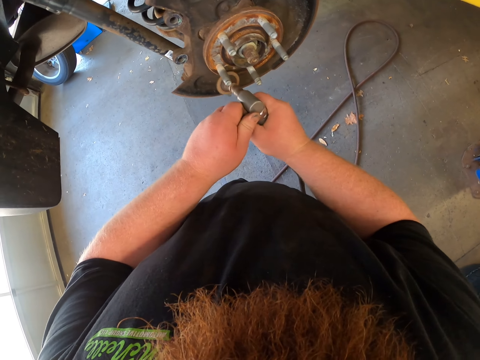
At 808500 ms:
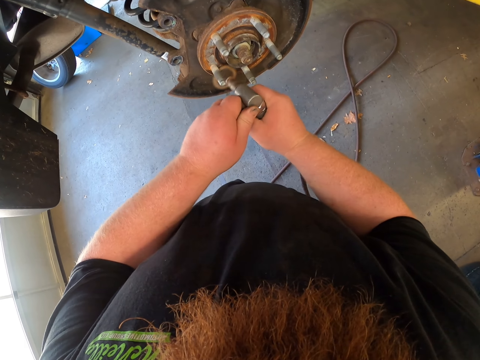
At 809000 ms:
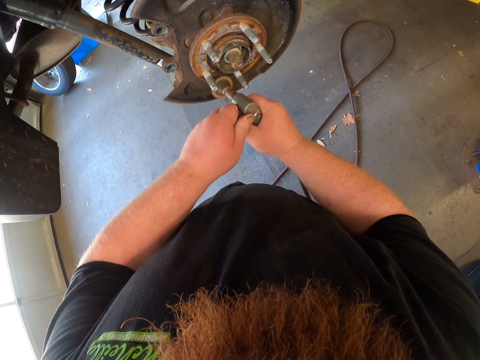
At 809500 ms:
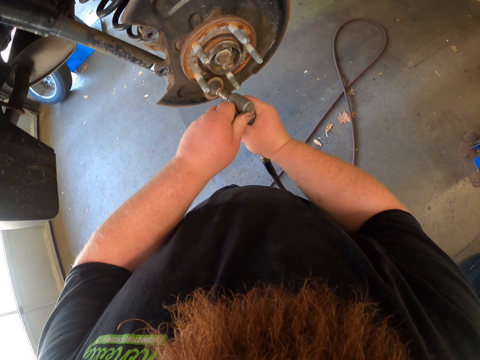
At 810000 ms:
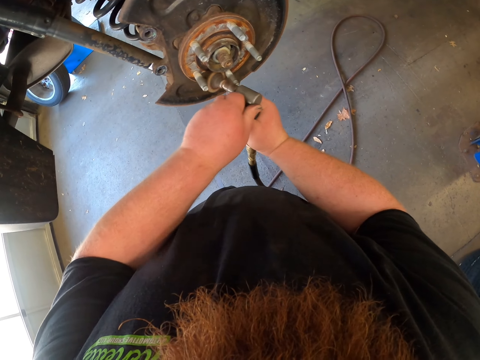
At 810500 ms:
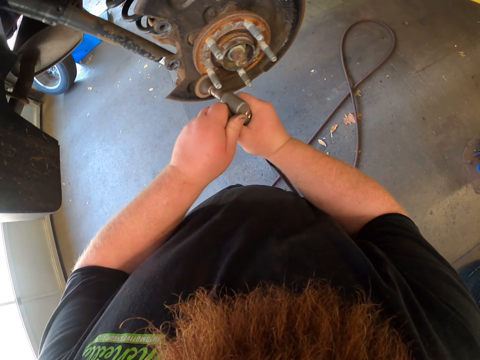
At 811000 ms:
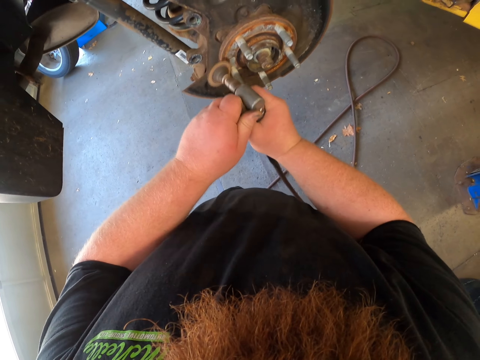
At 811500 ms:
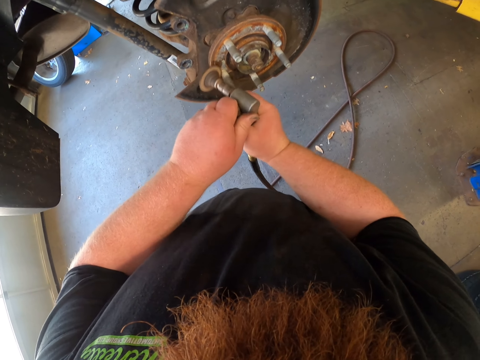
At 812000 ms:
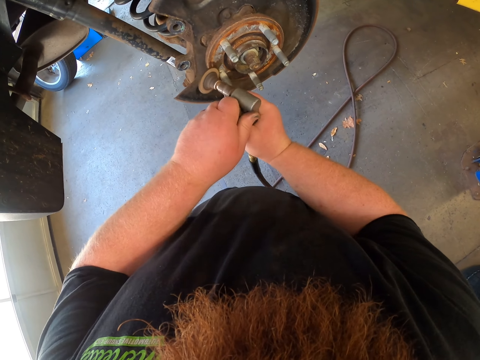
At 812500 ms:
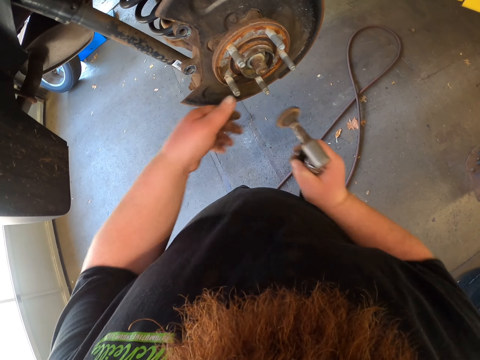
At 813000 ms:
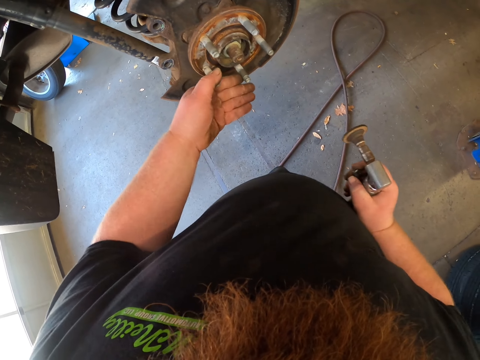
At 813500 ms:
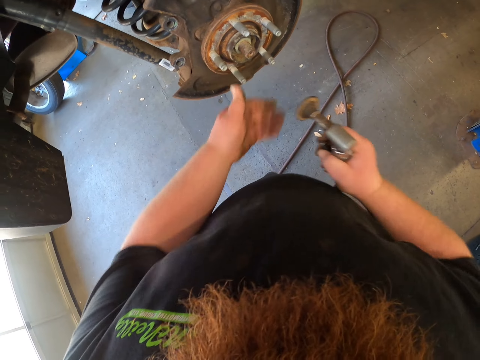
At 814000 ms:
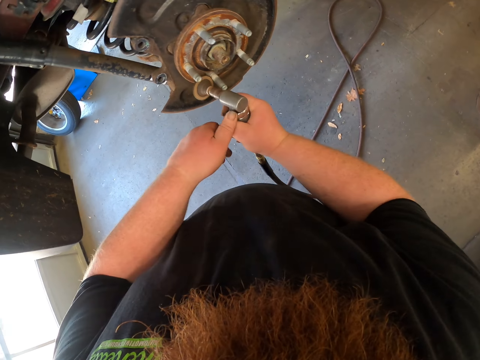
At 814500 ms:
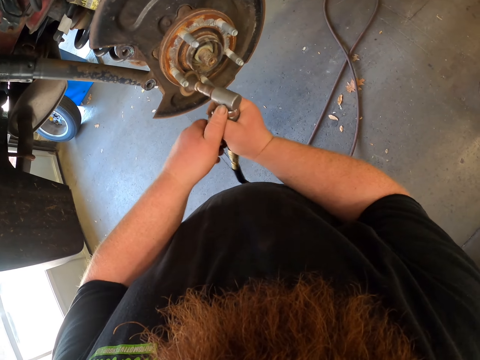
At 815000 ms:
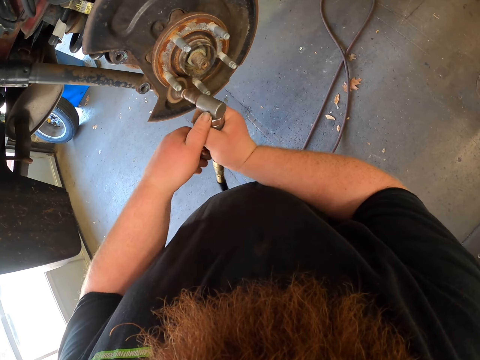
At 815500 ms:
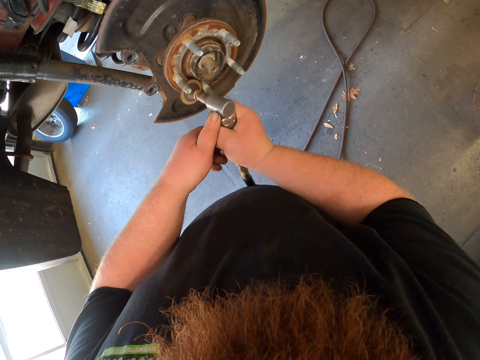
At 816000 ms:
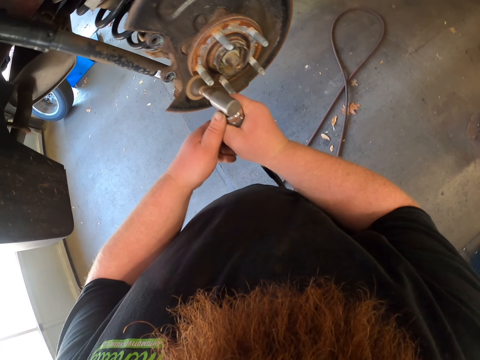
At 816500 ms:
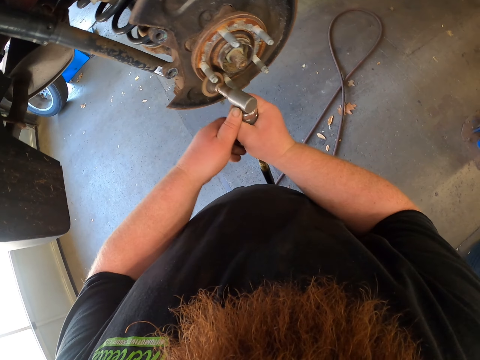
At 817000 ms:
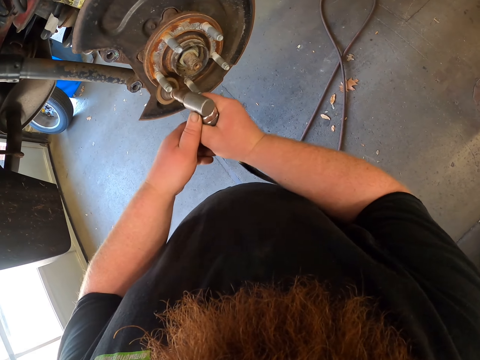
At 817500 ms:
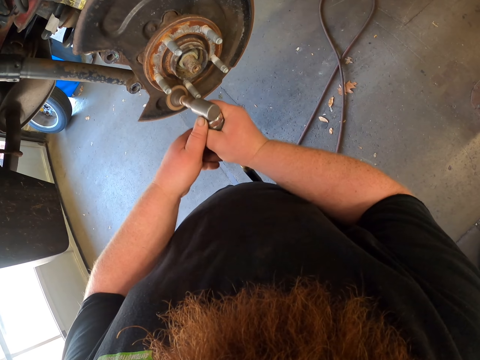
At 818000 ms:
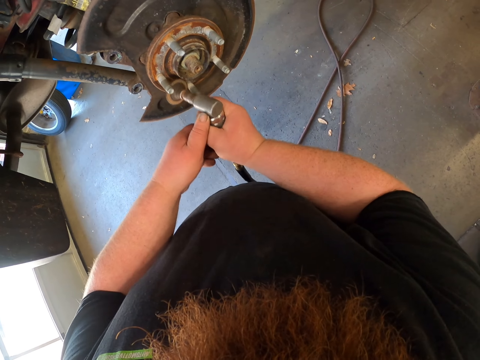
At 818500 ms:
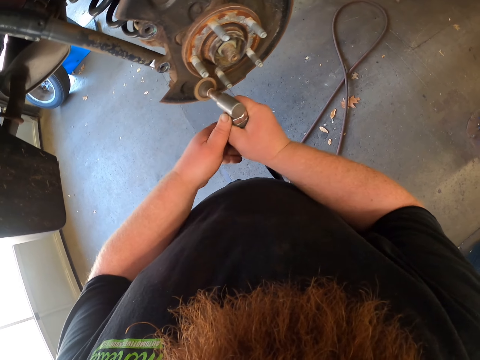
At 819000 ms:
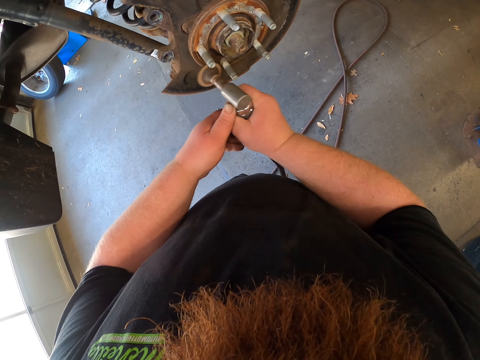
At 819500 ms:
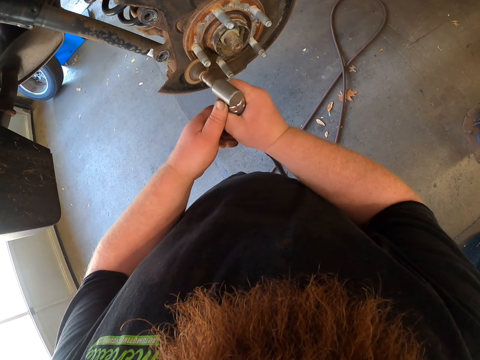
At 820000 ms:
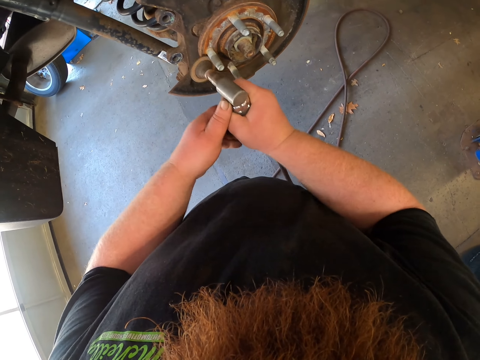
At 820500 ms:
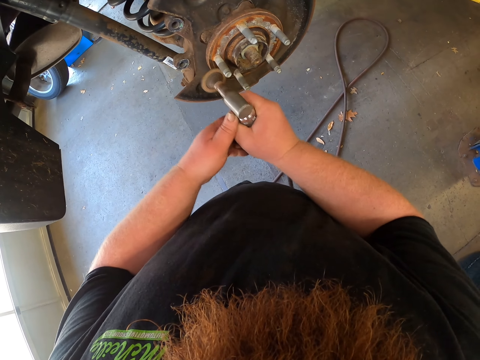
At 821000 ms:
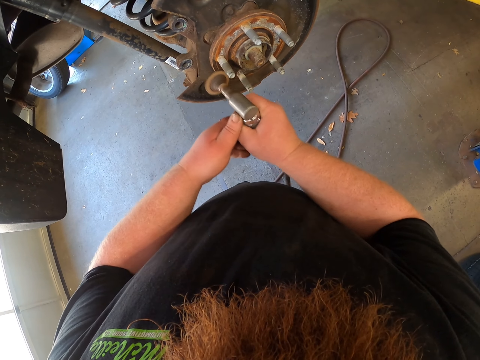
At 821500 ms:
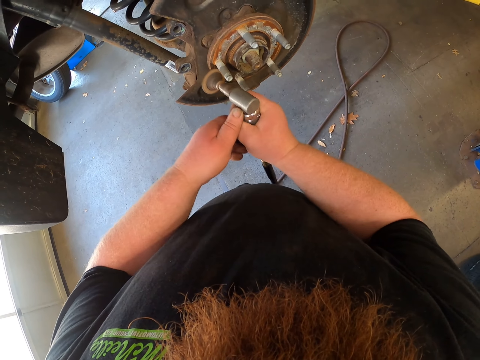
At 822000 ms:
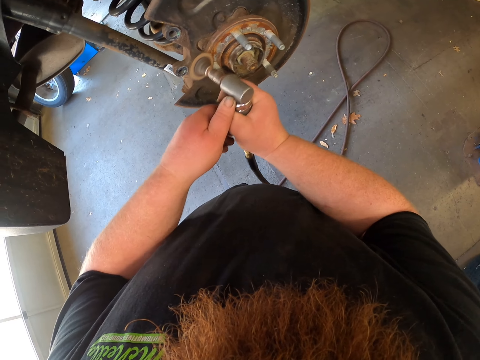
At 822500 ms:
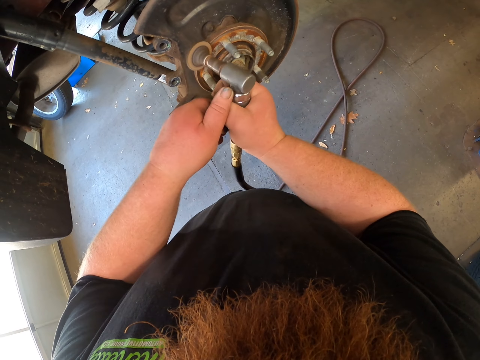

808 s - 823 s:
The camera wearer moves the rim. They polish the rim.

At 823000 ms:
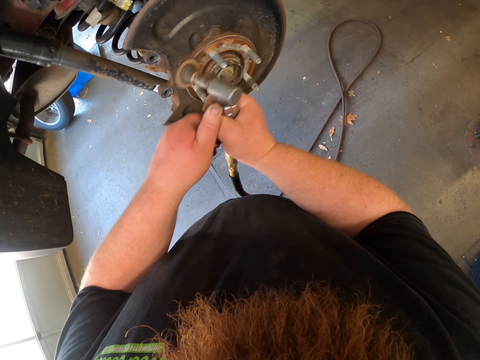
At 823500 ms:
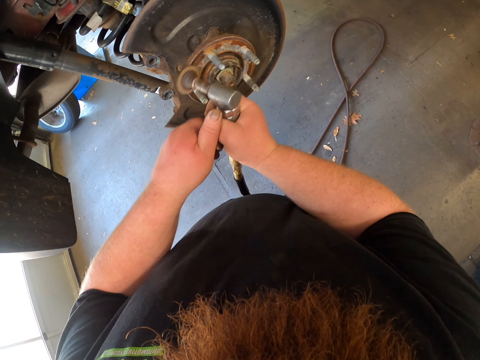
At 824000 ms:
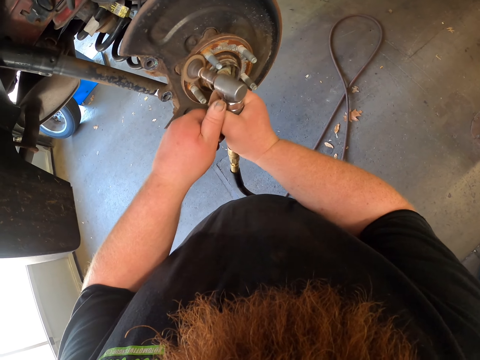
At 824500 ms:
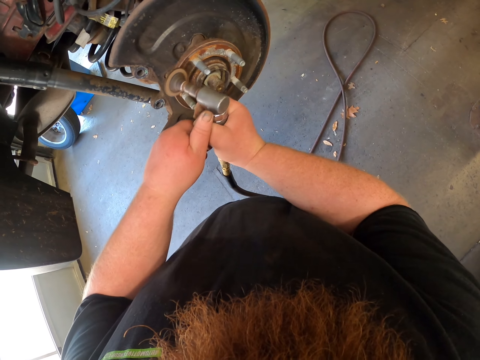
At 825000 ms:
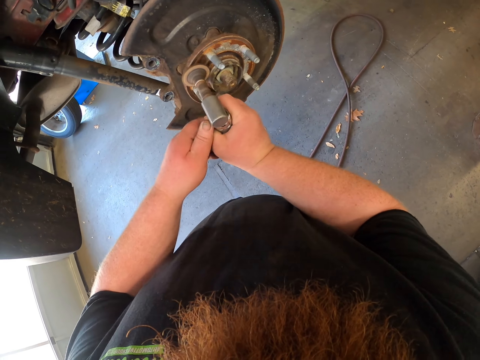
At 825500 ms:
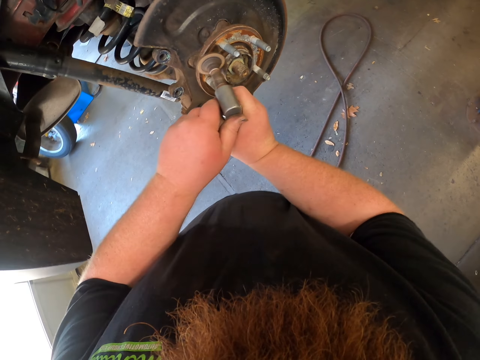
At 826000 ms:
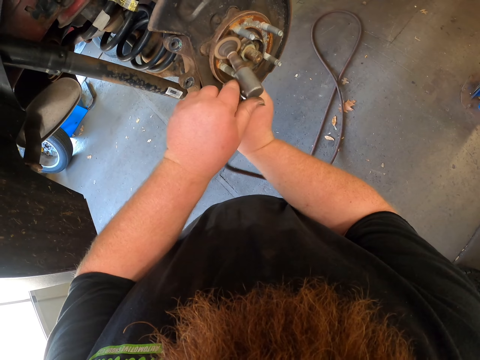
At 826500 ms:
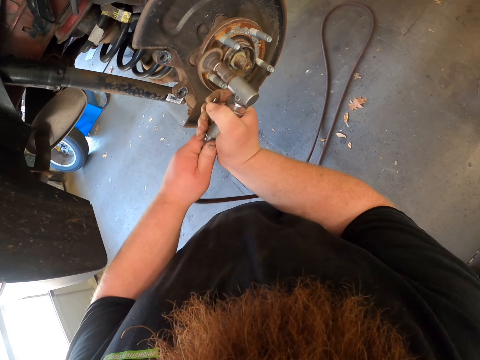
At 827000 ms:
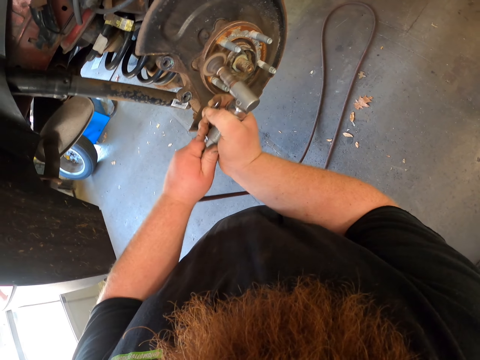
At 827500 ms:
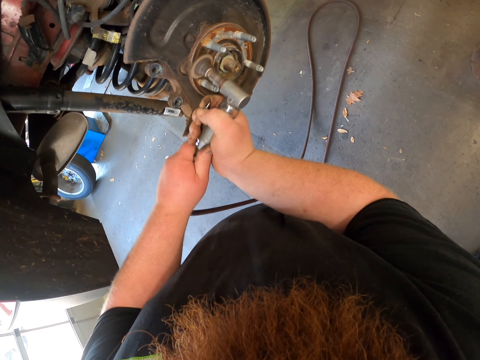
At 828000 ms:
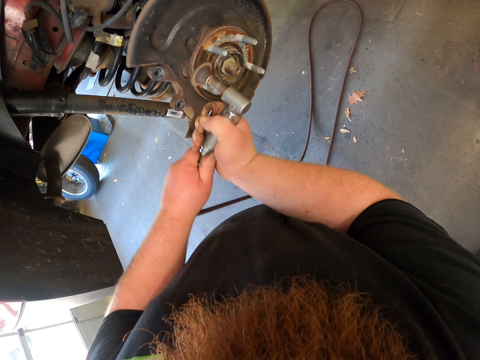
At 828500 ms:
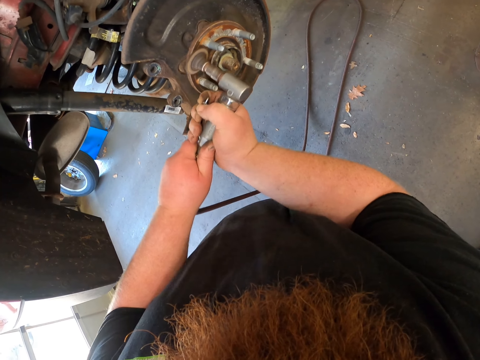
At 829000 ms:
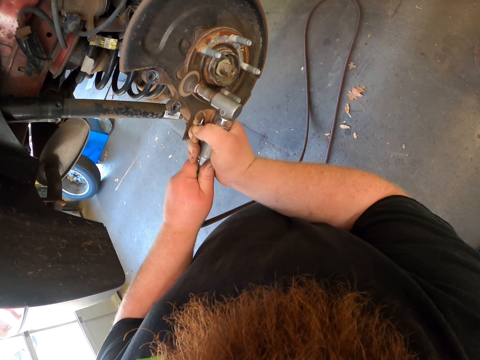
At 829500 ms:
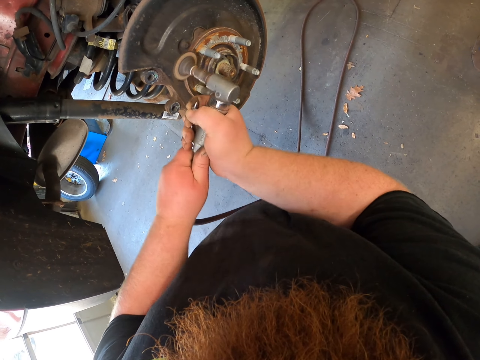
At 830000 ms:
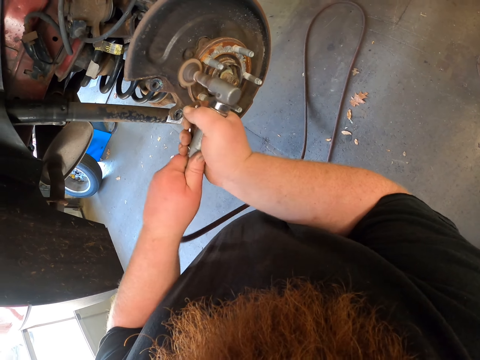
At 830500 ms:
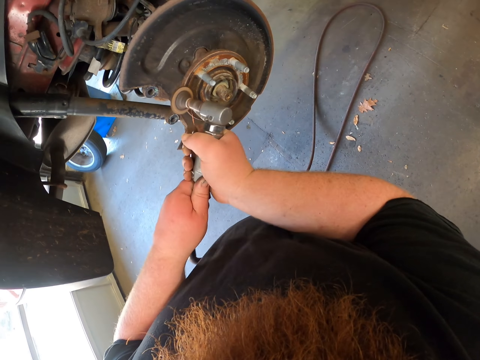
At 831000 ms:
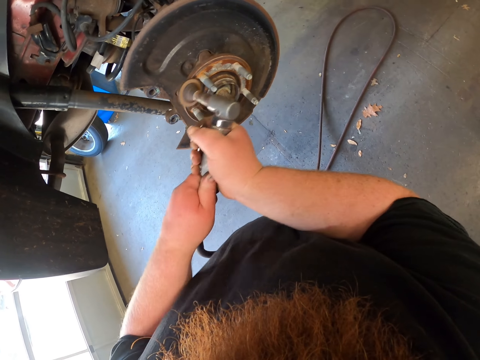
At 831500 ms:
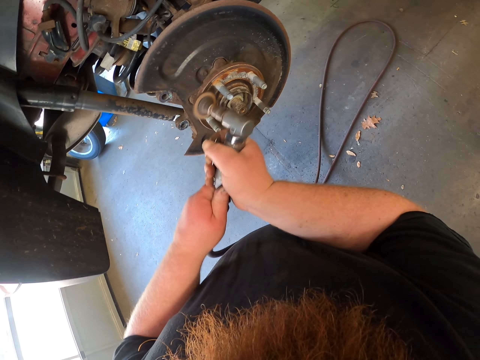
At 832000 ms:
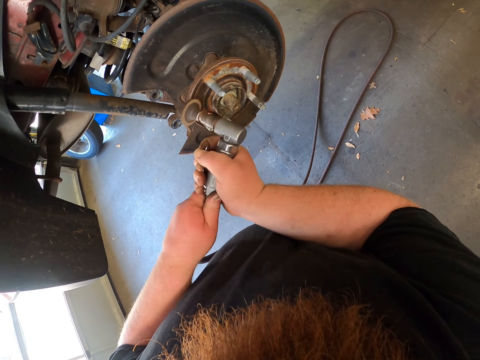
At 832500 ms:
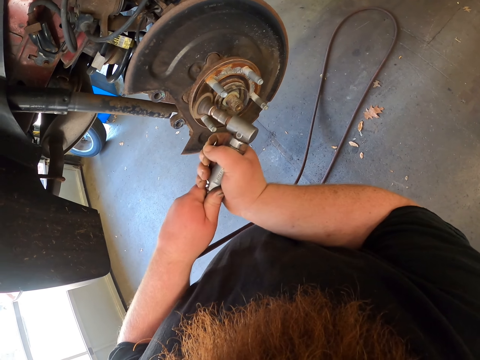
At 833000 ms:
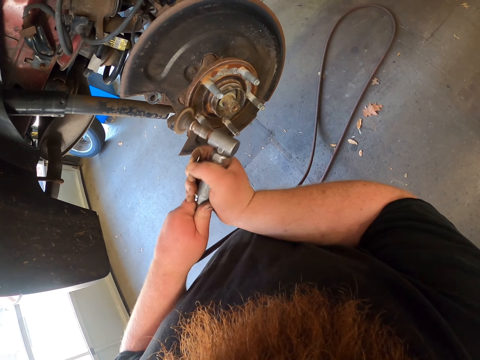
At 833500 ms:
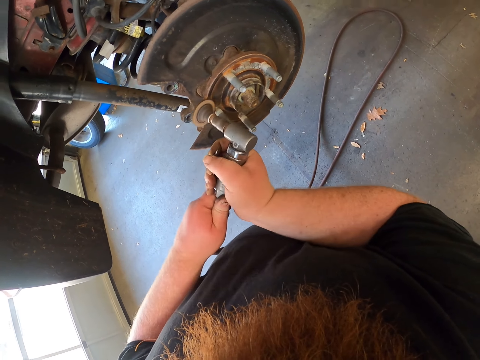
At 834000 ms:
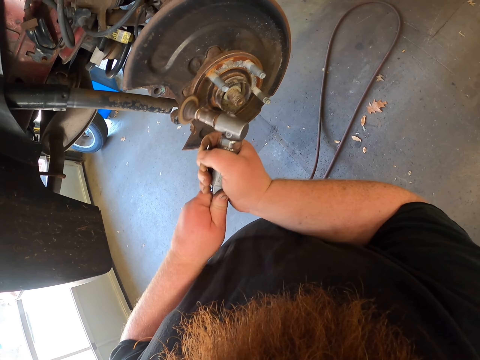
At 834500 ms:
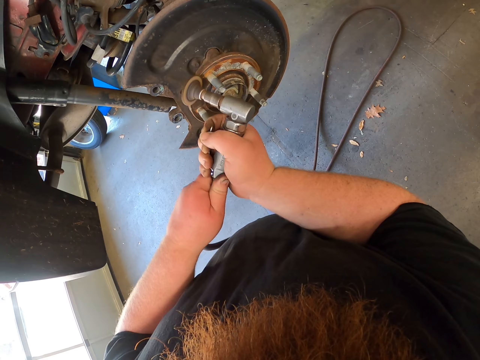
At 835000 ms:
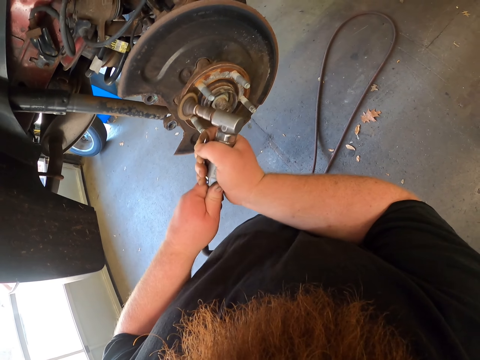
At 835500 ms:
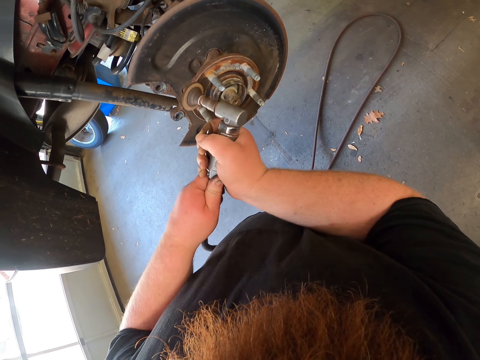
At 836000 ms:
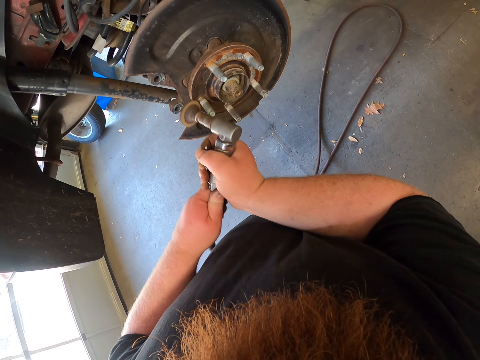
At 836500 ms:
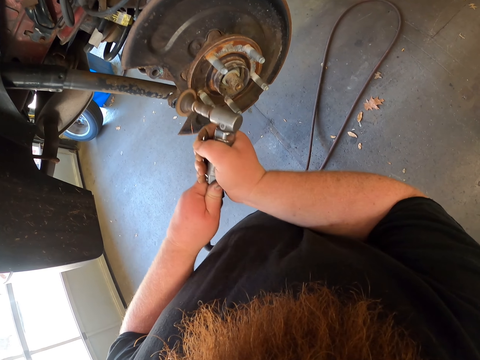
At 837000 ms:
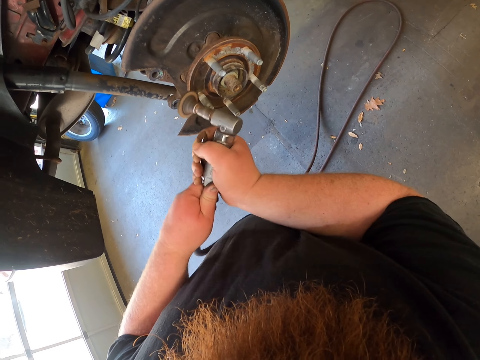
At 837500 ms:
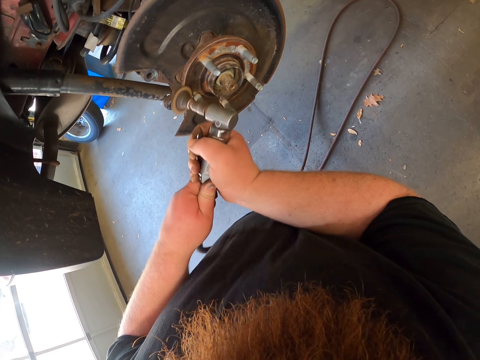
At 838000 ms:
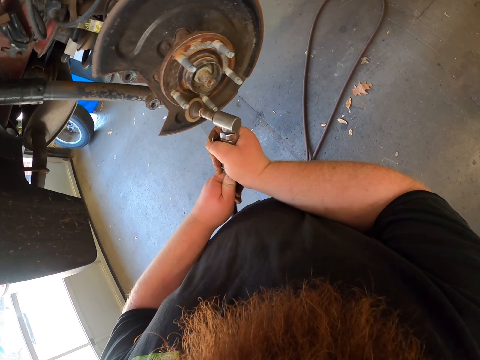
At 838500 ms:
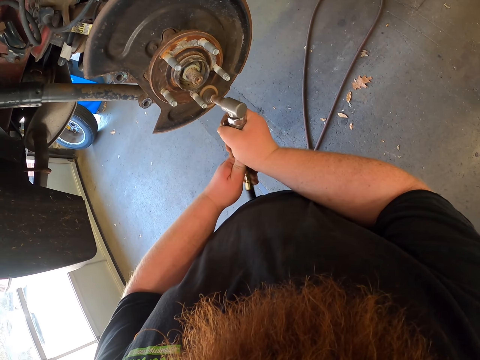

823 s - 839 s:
The camera wearer touches an object. They hold the object.
